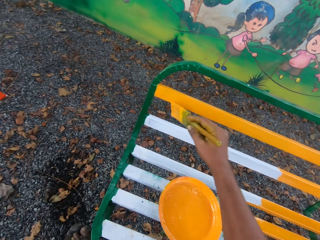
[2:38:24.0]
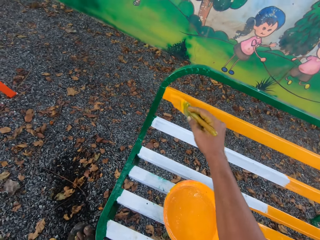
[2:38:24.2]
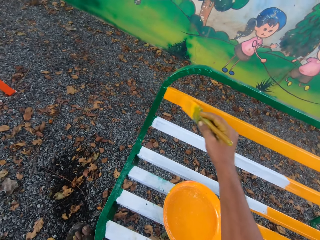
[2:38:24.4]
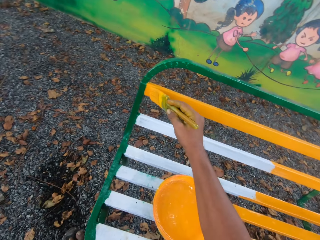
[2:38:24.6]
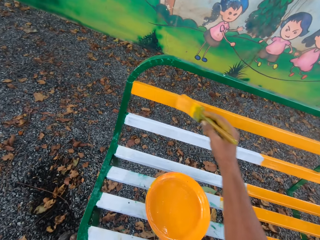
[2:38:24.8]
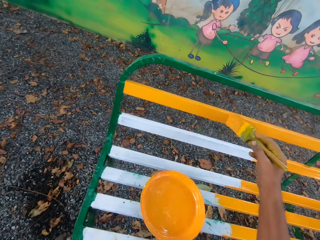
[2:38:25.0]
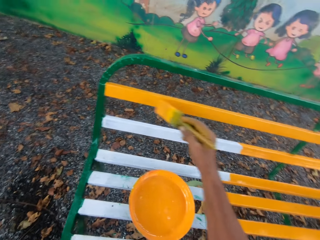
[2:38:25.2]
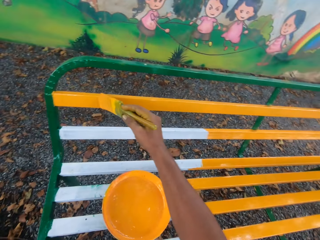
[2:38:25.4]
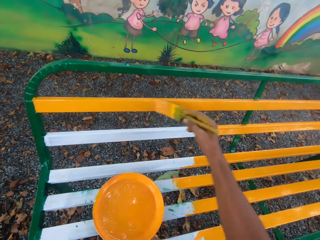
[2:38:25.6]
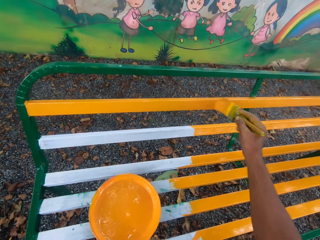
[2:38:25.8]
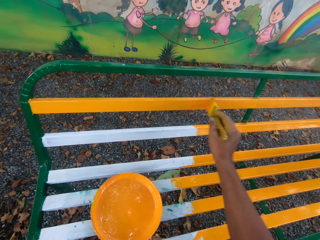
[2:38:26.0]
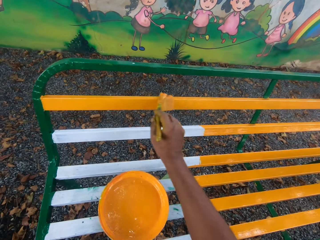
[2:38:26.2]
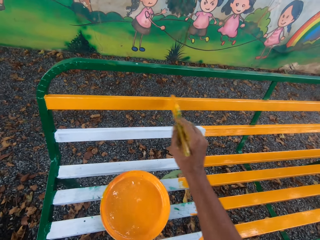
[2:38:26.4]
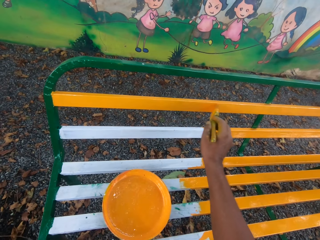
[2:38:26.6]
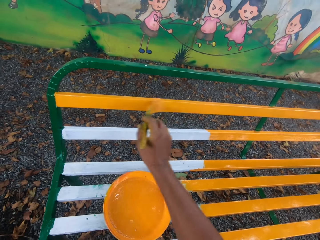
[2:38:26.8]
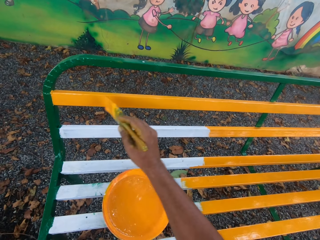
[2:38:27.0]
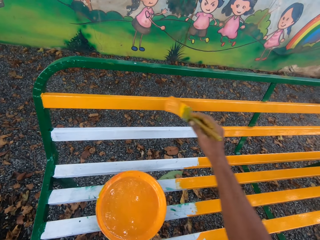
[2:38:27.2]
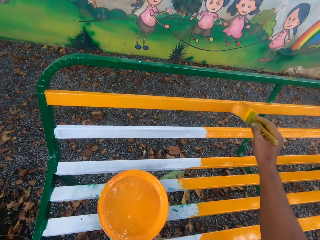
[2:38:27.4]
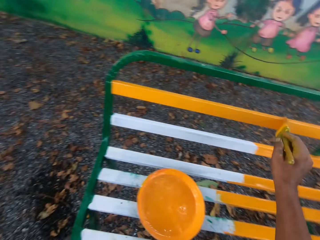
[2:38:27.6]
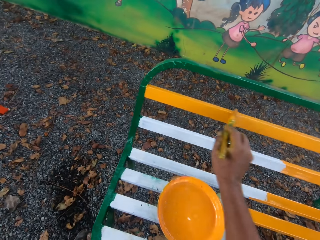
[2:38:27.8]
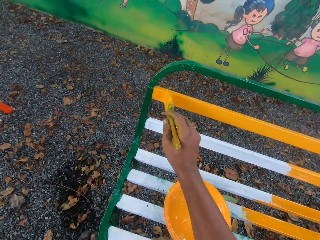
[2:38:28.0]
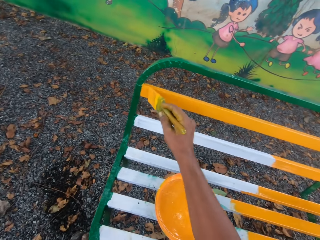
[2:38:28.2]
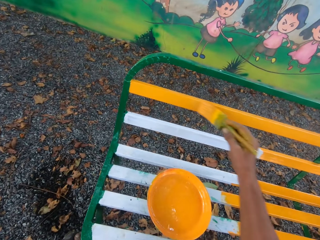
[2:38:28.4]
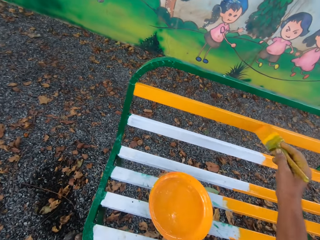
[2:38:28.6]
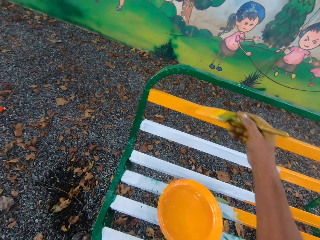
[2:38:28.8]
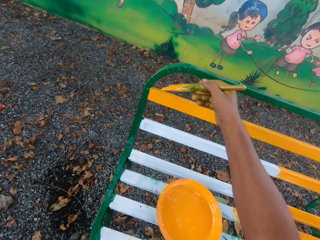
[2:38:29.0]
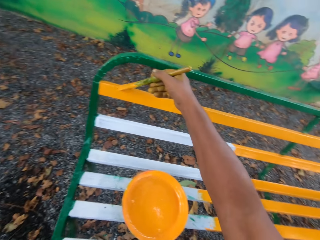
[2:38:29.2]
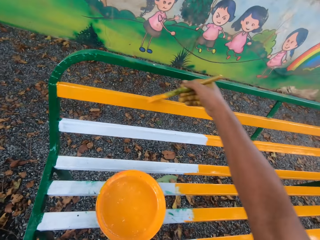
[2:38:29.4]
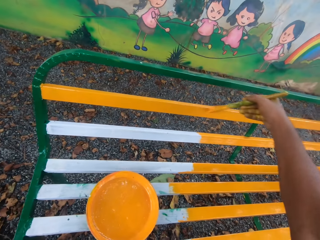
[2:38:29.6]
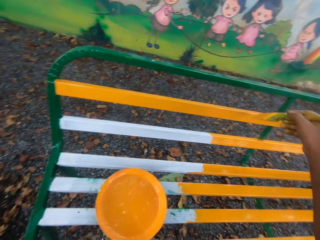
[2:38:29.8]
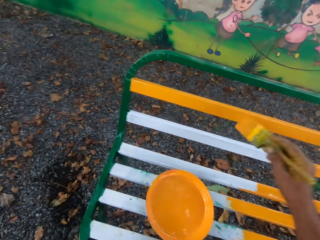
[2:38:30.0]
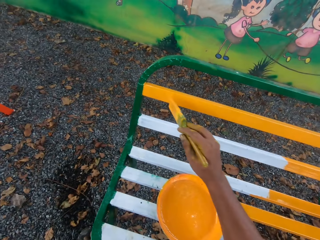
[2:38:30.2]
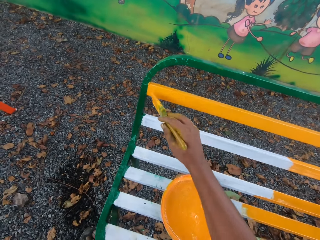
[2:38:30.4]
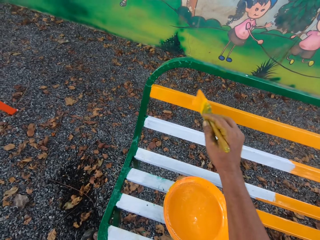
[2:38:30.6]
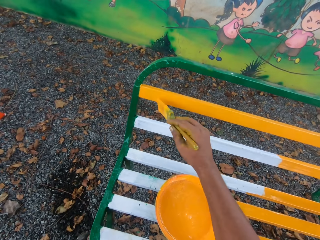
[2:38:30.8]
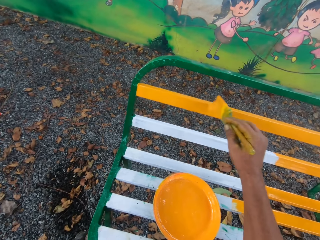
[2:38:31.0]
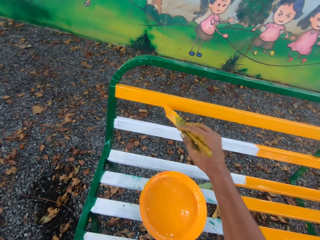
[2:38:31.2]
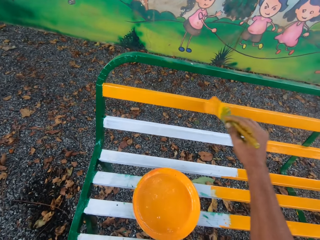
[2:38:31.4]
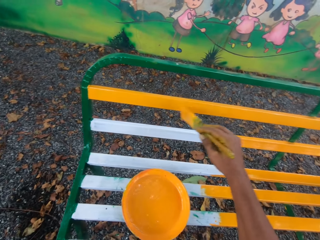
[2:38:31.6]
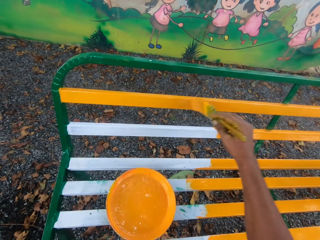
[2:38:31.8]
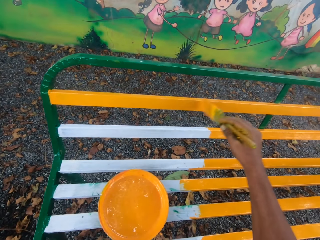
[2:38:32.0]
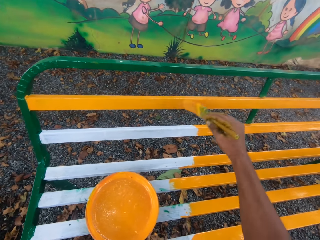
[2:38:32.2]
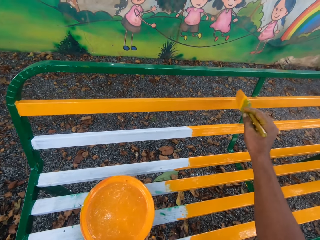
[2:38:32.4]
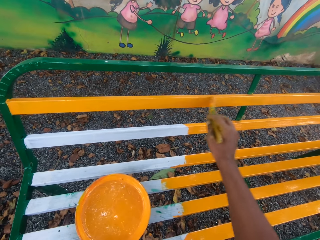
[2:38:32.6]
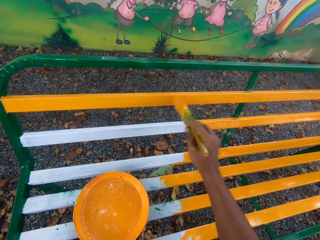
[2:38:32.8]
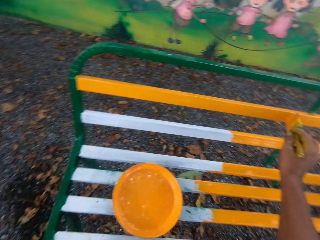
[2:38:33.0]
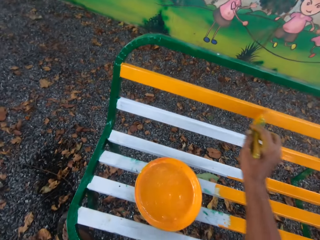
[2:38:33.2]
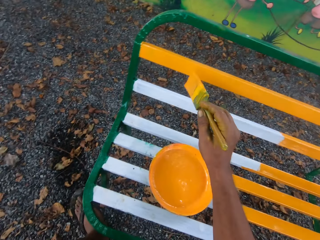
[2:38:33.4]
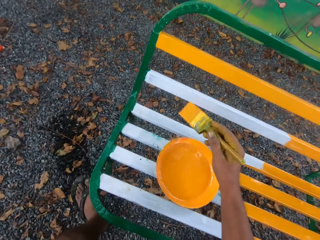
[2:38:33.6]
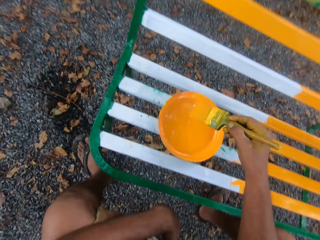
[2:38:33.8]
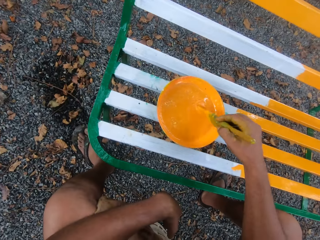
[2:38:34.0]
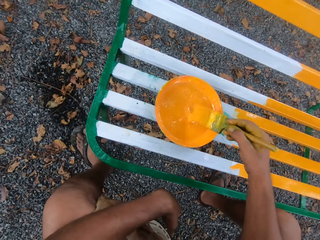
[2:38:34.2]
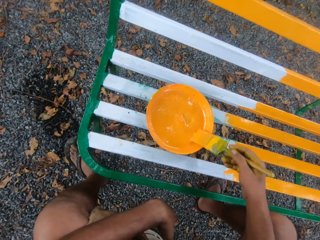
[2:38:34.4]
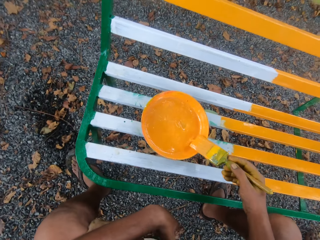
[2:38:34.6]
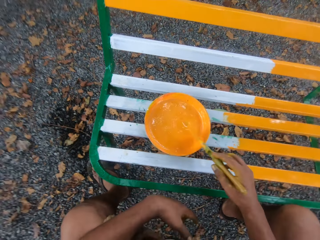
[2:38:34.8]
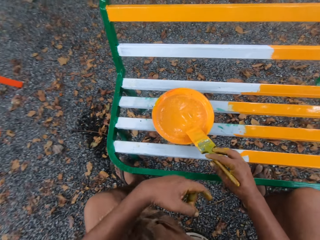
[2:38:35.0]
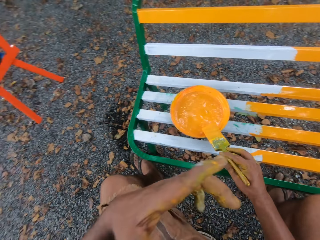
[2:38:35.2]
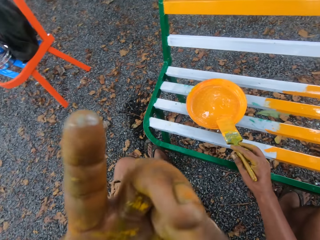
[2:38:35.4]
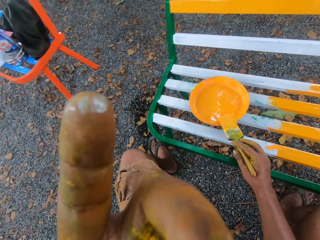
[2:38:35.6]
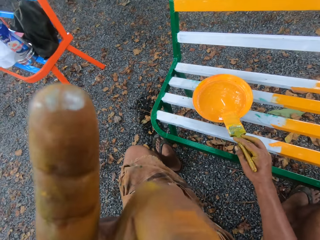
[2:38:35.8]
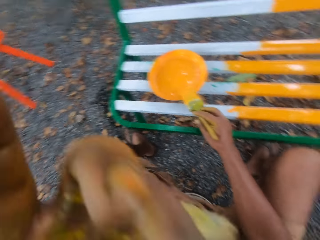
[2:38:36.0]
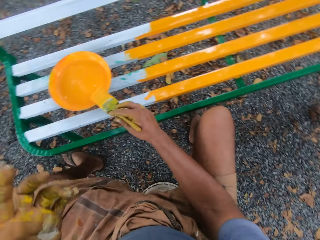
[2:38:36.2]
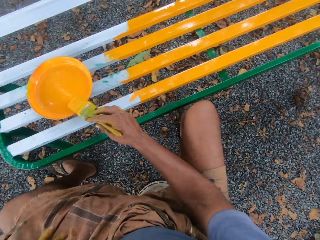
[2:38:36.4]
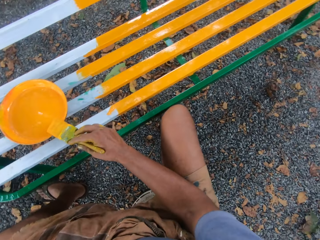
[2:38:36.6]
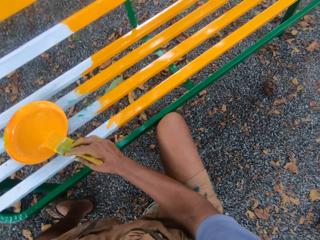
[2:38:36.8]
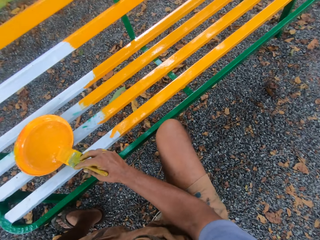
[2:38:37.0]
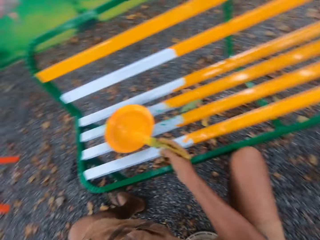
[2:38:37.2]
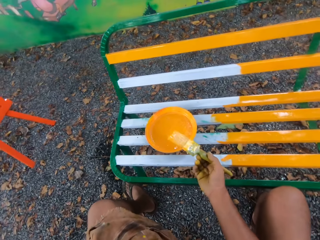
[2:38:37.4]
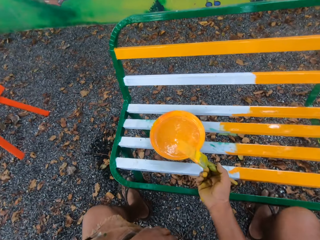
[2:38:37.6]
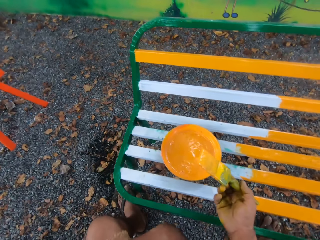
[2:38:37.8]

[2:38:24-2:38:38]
The camera wearer dips the brush into paint. He touches his face.

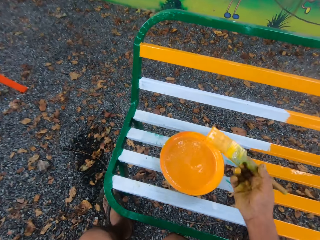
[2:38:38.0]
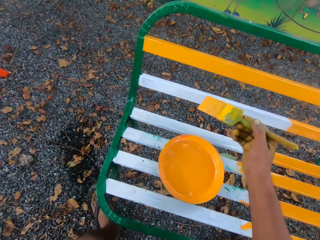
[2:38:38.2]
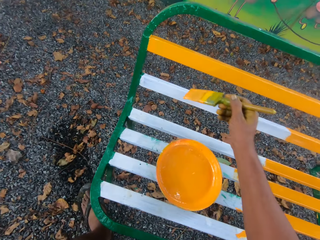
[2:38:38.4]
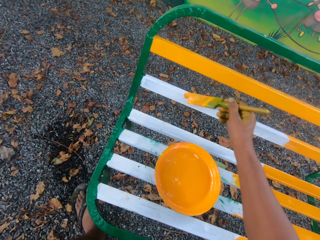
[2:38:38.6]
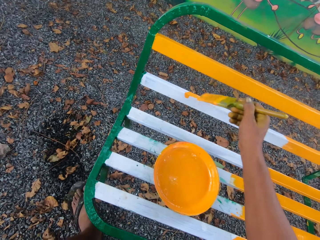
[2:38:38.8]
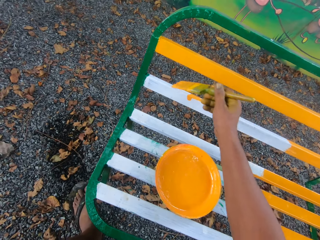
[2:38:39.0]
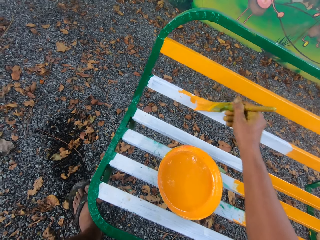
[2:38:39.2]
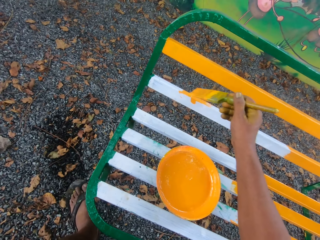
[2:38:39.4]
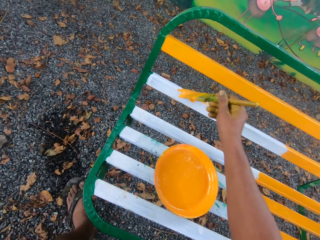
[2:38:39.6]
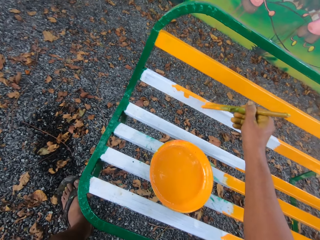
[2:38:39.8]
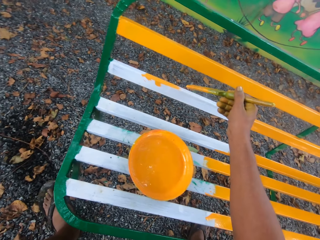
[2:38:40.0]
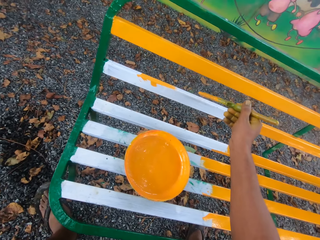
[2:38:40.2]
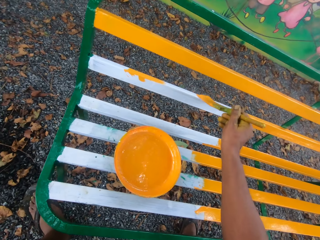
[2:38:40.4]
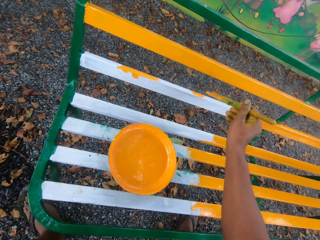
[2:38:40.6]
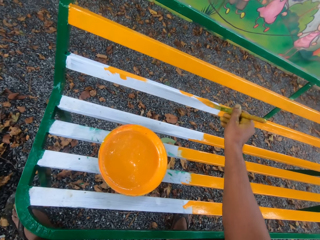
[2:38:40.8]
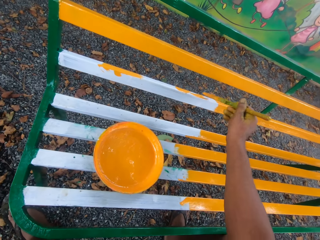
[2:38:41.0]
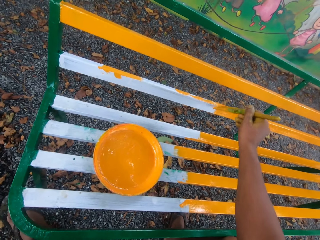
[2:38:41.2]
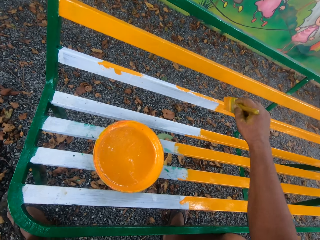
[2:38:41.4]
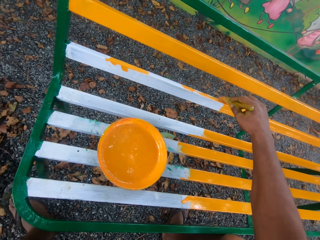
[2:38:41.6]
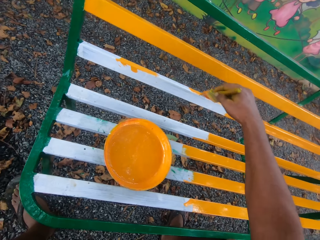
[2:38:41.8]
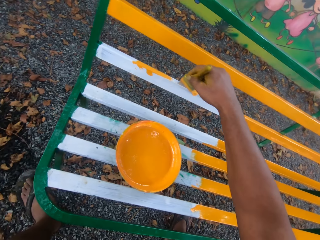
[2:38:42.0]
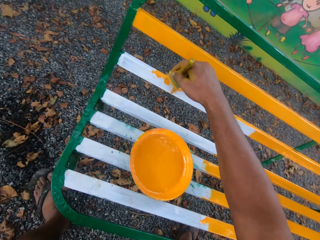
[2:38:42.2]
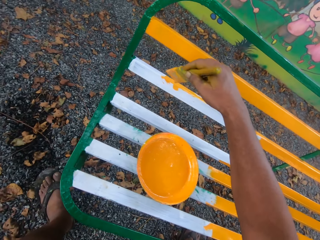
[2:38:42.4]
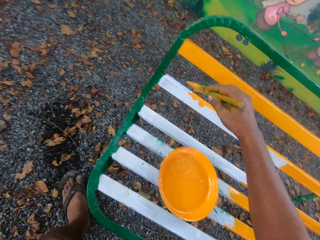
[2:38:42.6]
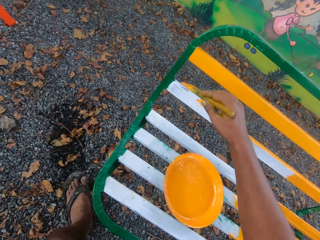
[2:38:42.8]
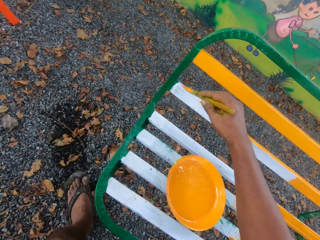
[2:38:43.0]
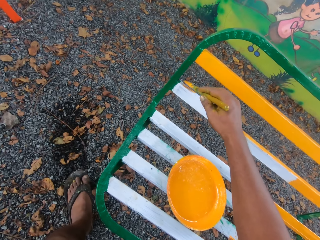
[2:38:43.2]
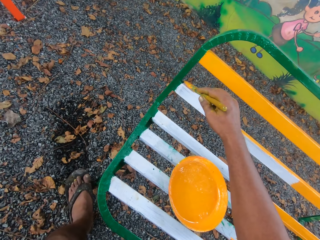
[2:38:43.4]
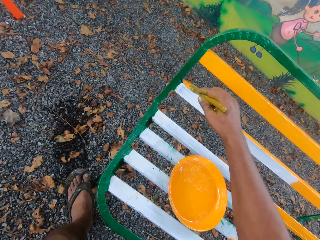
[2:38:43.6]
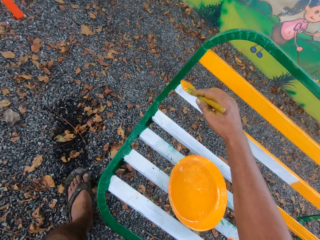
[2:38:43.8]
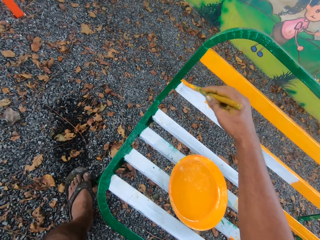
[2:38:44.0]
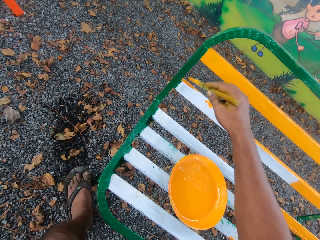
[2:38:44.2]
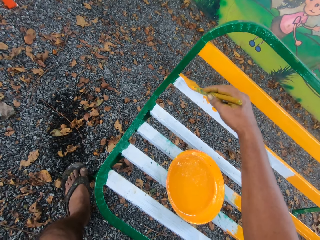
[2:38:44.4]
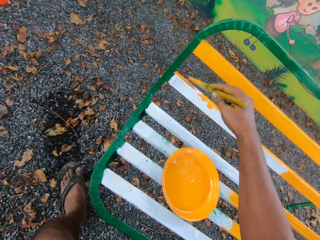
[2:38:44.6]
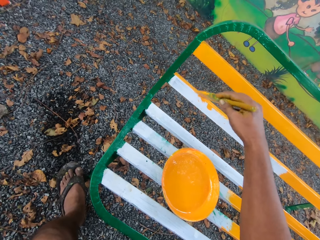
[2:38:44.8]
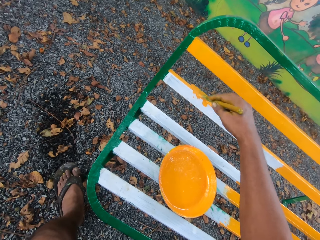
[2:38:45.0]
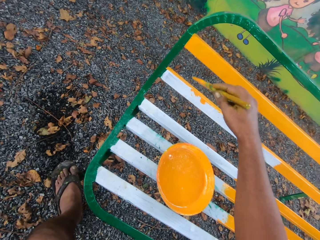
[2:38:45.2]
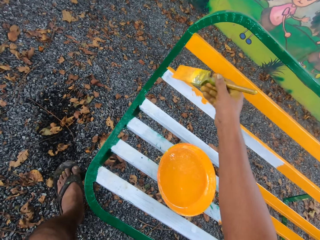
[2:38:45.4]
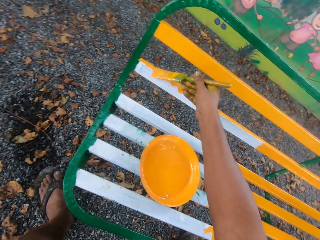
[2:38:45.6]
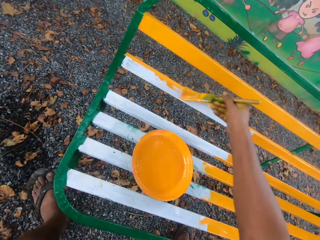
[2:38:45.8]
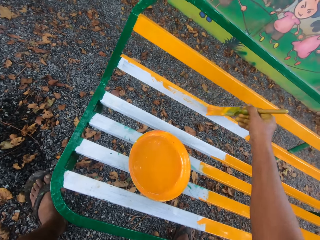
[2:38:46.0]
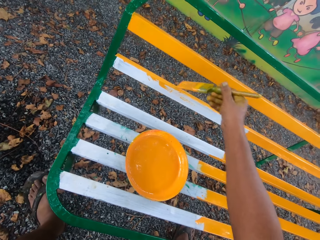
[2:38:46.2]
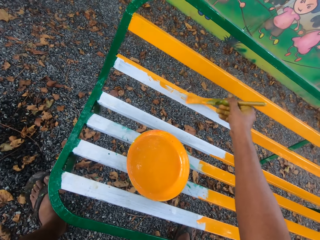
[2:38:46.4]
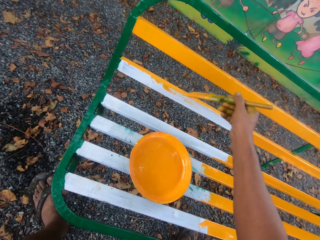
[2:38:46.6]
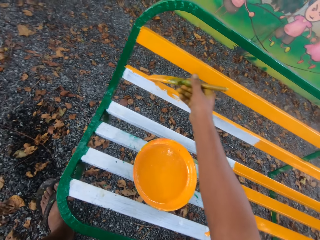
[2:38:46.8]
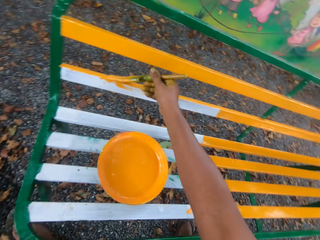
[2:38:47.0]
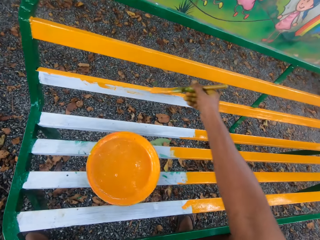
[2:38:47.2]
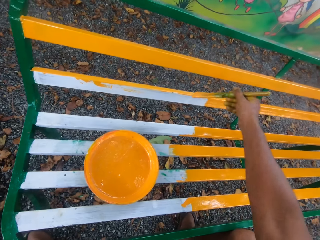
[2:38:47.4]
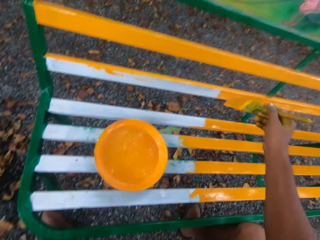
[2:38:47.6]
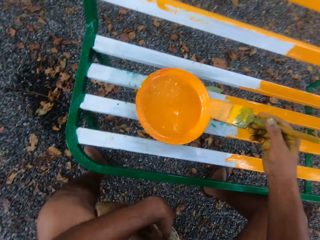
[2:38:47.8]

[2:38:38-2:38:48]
The camera wearer paints the bench with the brush.
